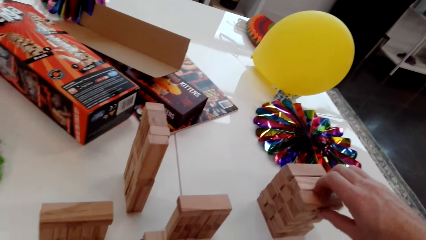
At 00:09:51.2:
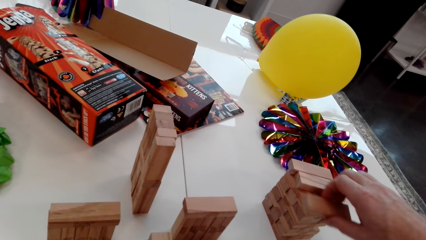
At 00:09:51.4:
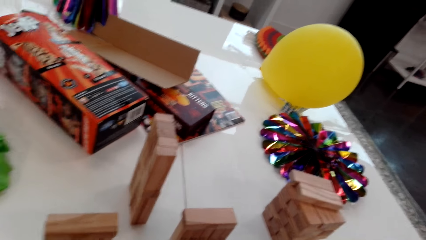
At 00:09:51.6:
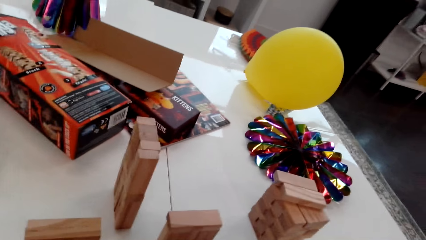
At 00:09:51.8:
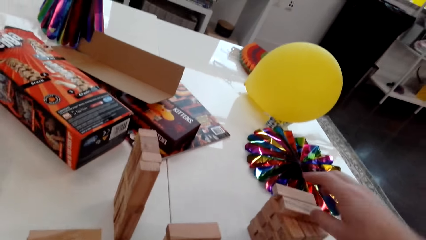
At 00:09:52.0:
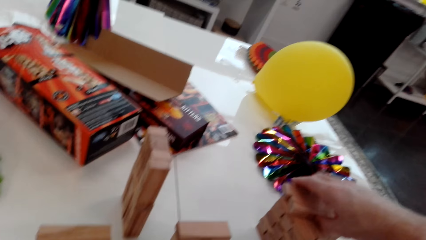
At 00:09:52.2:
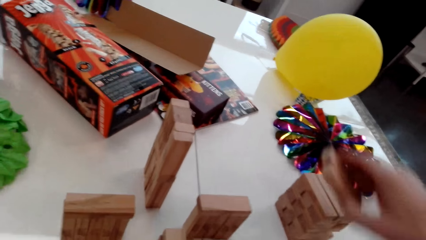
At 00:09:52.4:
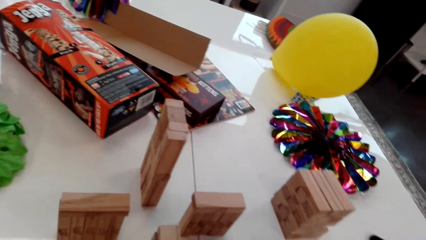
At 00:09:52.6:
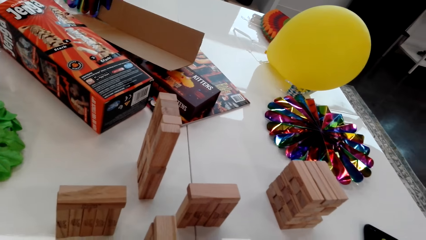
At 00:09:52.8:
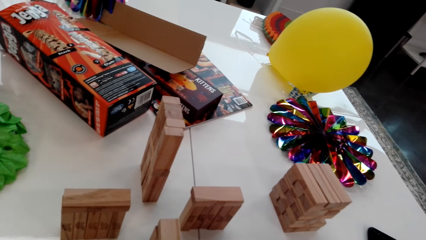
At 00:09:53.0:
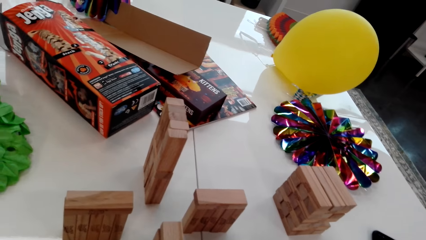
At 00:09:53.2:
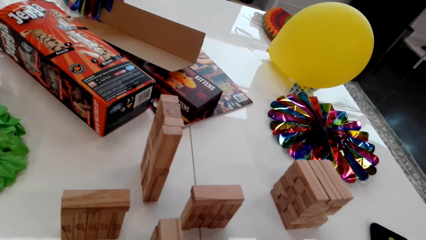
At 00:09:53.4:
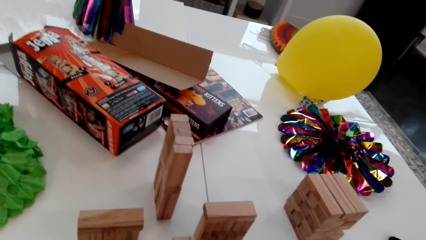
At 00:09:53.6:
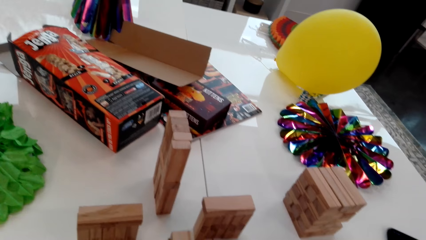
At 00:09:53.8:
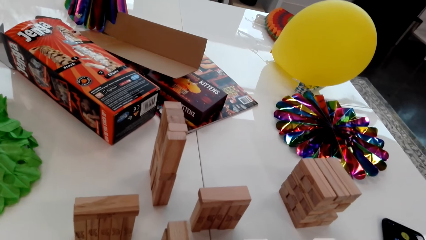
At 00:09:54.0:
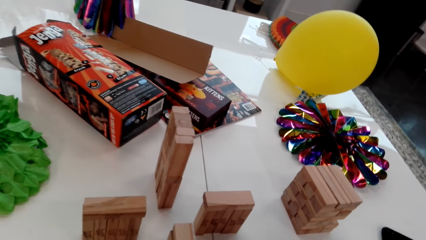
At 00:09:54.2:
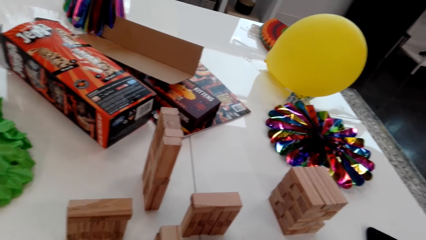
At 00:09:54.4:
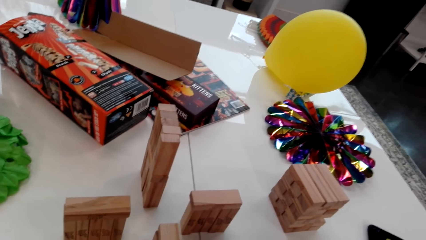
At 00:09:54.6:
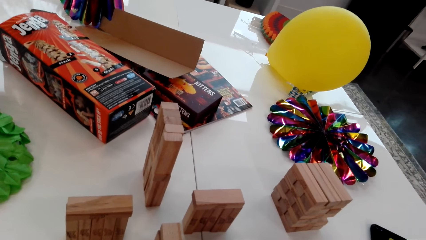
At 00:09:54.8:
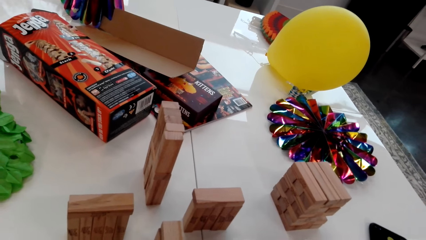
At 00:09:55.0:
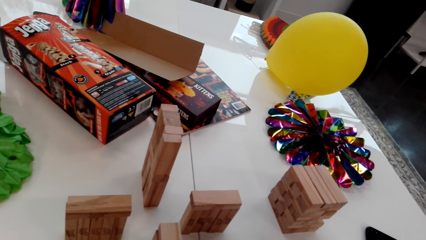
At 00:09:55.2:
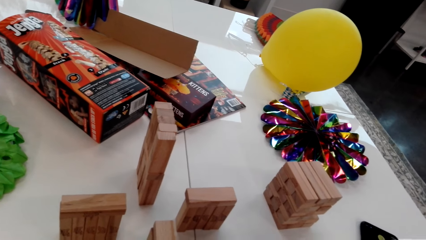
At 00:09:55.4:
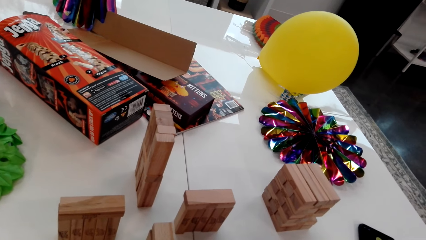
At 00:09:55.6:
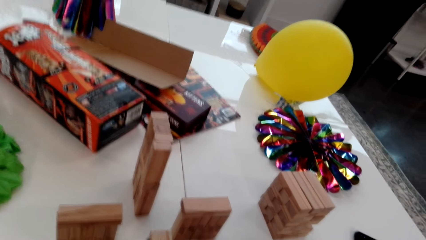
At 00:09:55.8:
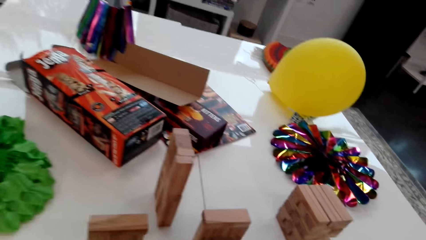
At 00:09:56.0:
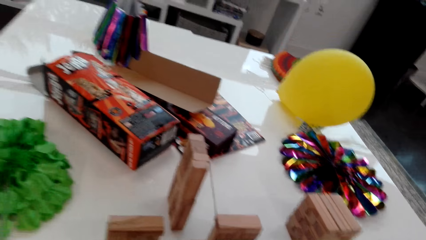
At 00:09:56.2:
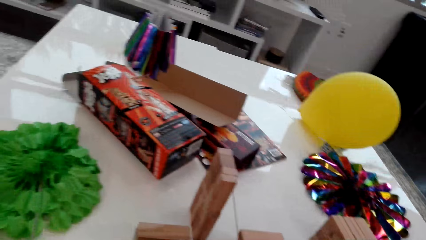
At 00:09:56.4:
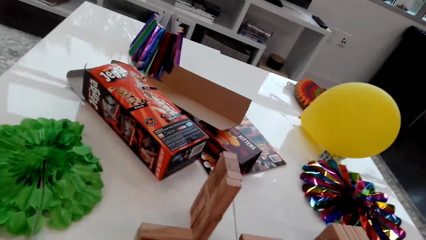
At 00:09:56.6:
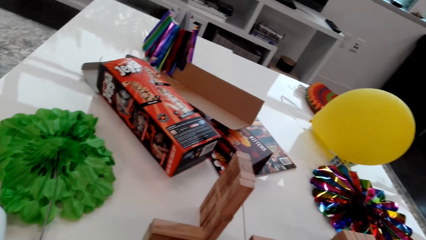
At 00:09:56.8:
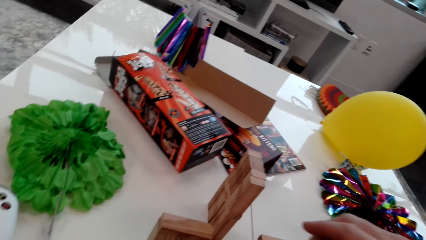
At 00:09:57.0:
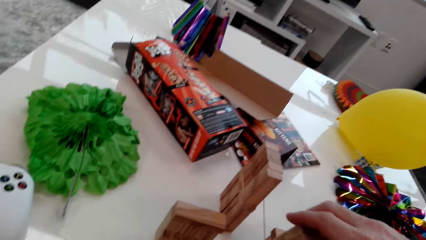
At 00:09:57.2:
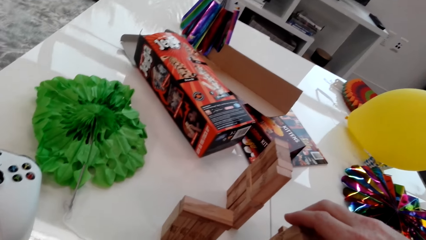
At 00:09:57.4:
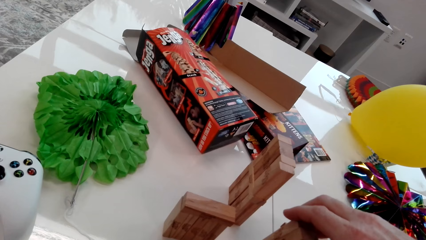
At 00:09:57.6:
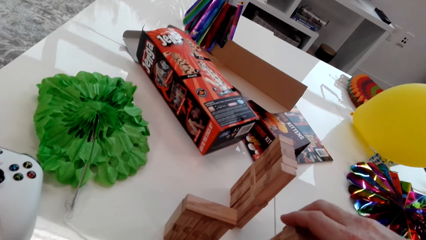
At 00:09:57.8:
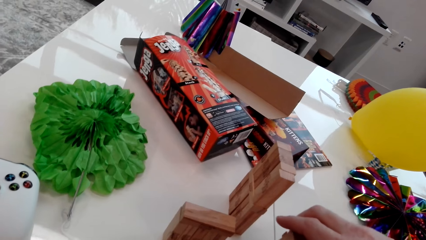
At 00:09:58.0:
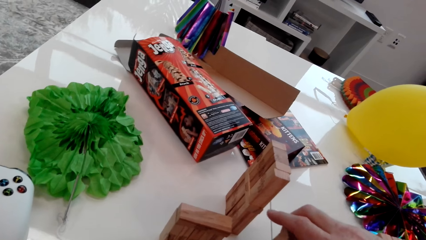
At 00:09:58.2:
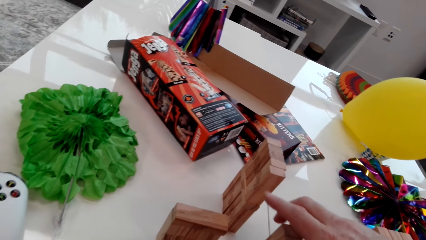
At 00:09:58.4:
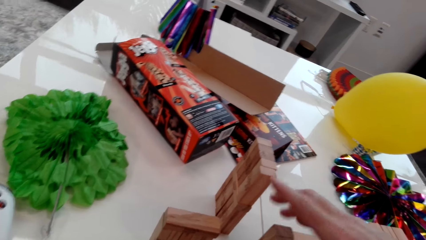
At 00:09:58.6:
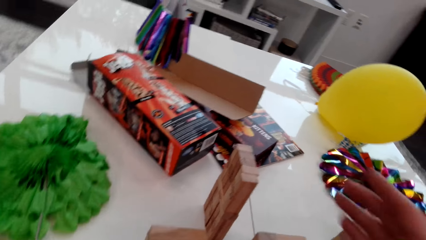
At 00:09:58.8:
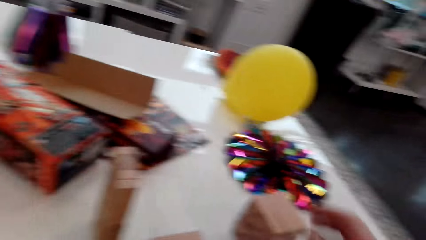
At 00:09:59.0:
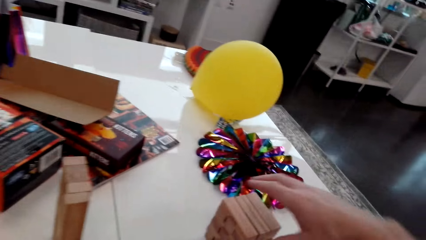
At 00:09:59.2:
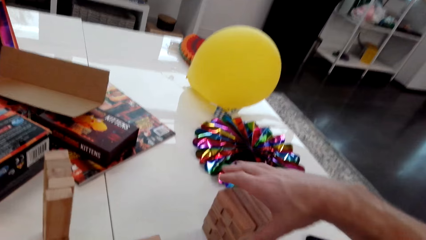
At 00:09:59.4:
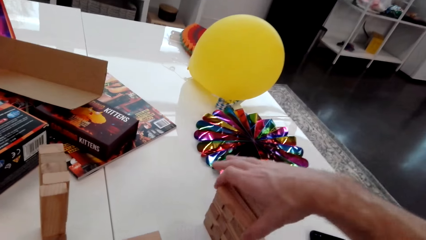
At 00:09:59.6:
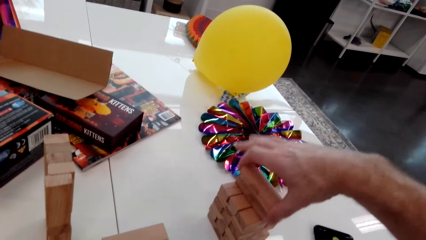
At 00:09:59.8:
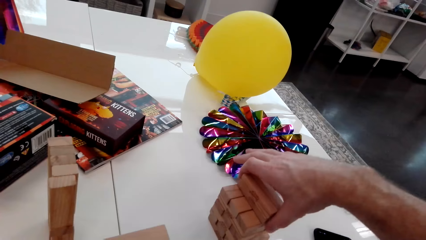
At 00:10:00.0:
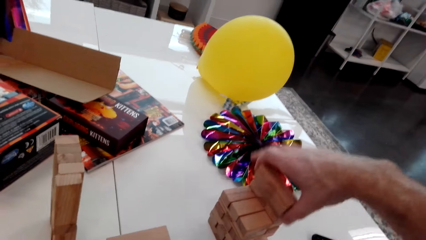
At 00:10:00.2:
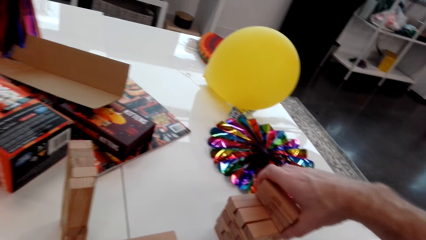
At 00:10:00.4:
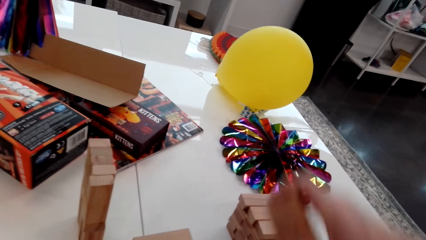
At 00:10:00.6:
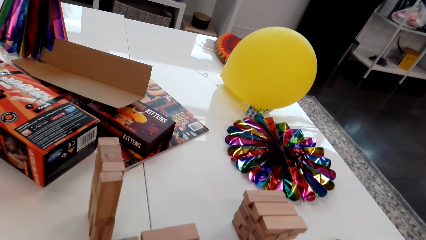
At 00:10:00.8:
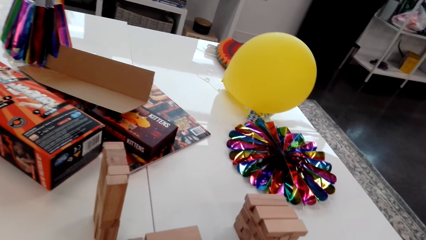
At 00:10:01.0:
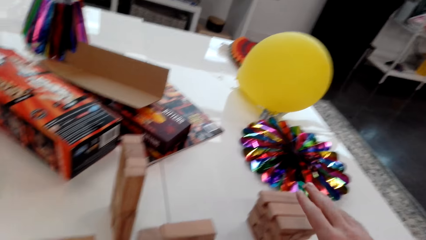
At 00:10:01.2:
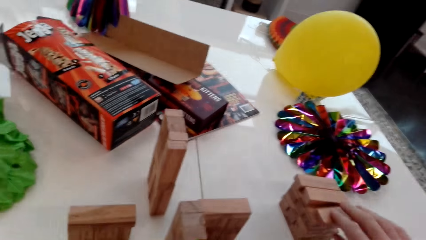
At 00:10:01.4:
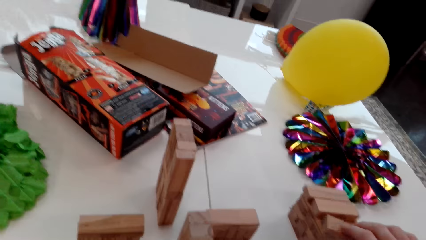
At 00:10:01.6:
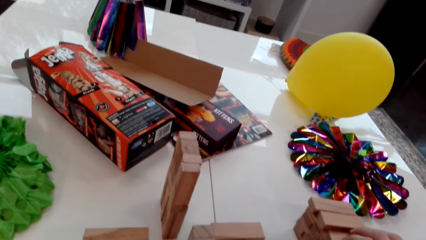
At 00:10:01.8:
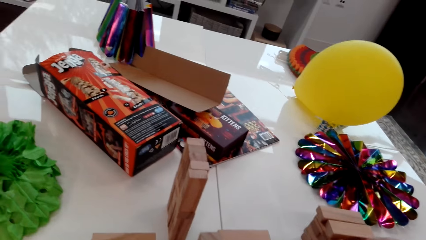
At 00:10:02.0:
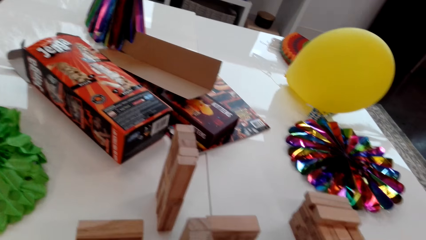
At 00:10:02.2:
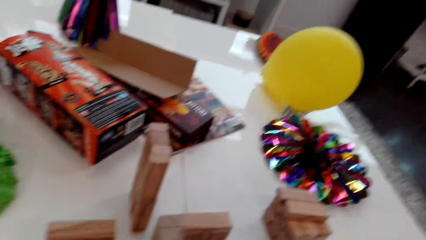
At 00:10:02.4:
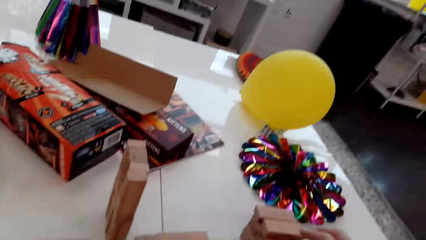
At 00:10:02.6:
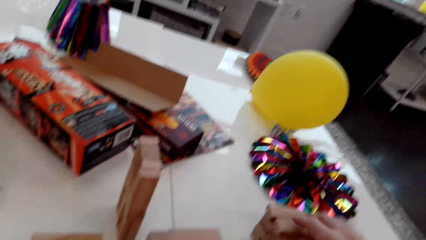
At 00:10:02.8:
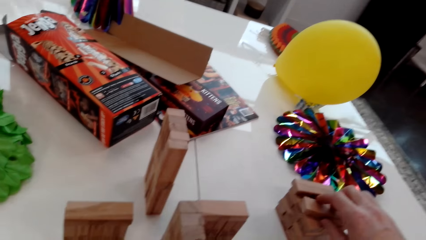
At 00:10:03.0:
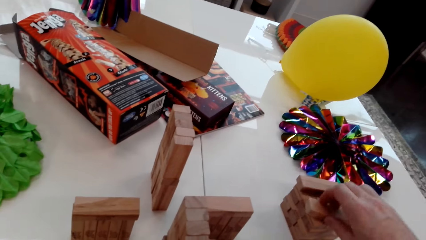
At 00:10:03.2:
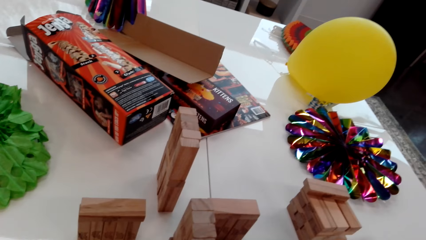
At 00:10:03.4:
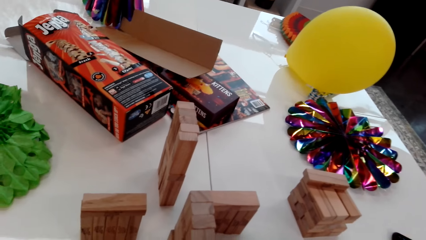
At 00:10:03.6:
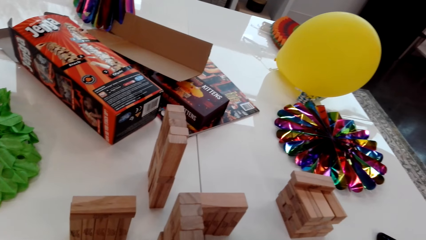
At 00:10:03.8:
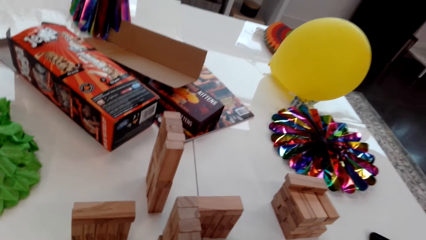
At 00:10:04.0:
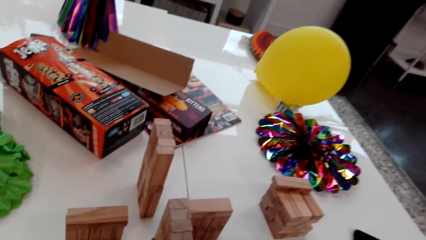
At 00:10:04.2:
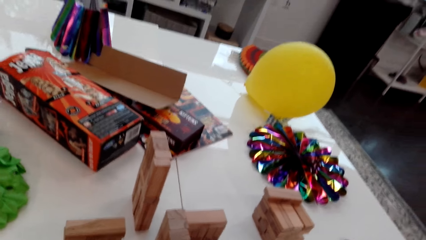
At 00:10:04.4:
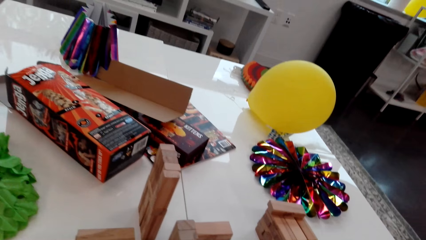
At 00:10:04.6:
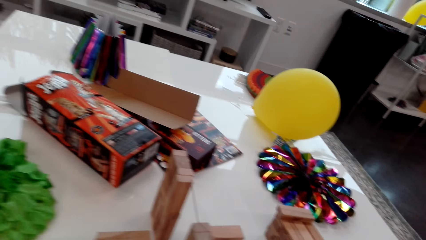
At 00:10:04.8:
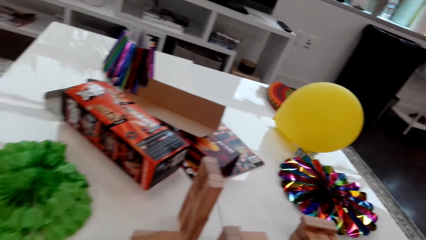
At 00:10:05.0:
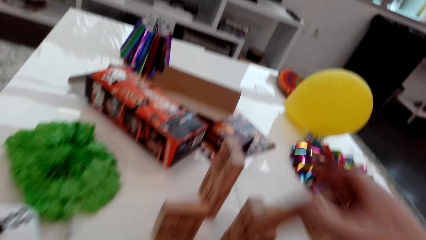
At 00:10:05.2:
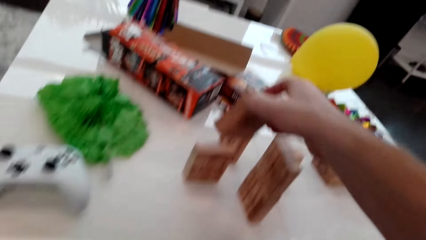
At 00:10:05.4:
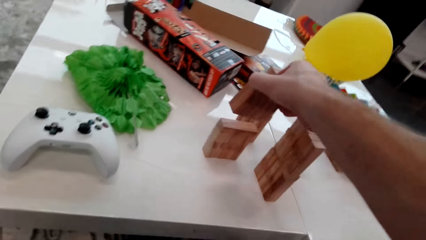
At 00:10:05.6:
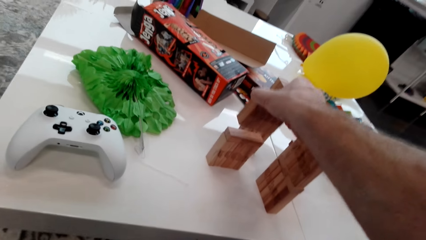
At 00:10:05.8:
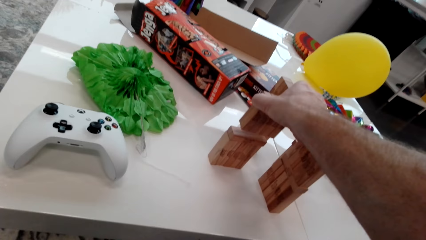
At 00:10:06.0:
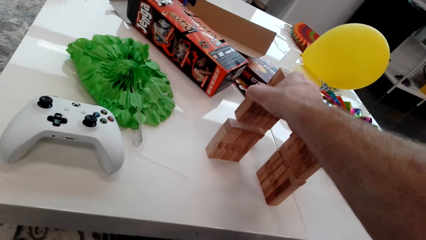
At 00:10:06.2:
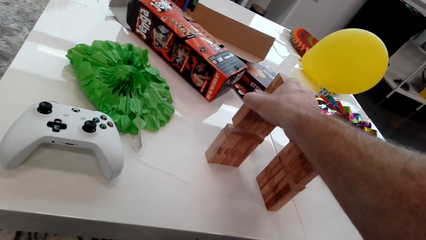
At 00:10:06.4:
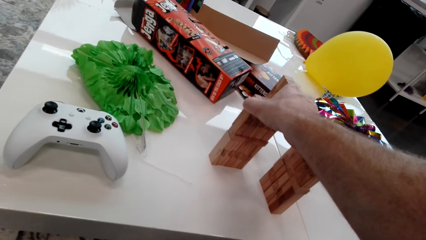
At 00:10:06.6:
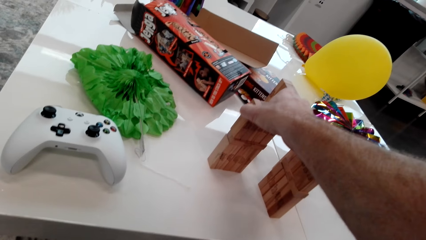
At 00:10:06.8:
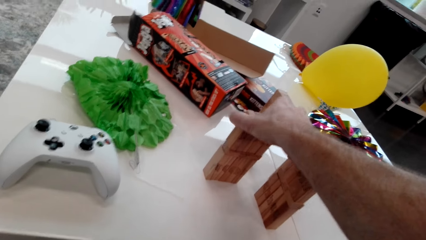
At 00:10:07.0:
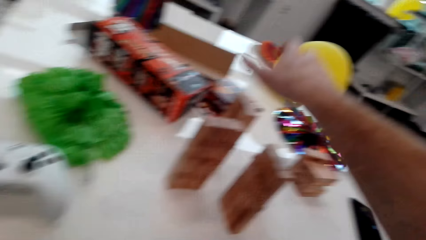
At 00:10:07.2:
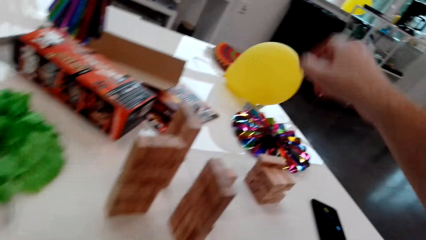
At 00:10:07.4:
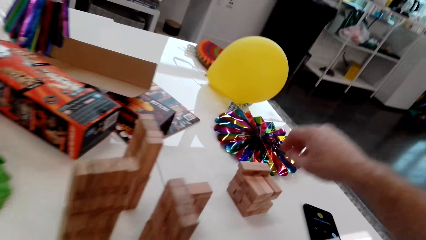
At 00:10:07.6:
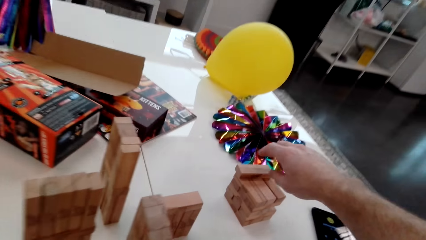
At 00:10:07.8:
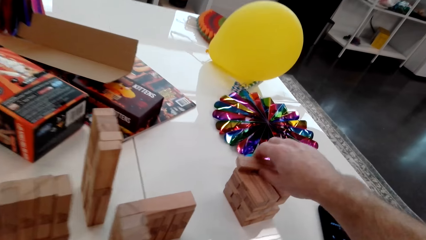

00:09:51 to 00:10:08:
The camera wearer takes up two cubes. They put the pieces of wood or cubes on top of the other on the table. They take up a cube. They remove two pieces of wood from the top. They take up three cubes. They take up a cube. They take up a cube again. They put the pieces on top of the other.
